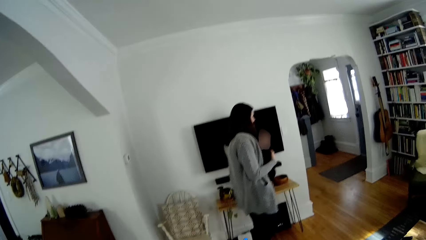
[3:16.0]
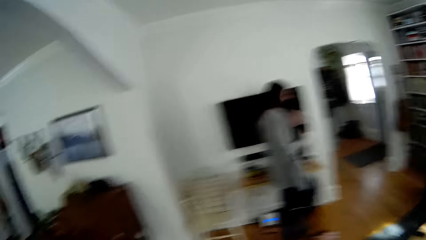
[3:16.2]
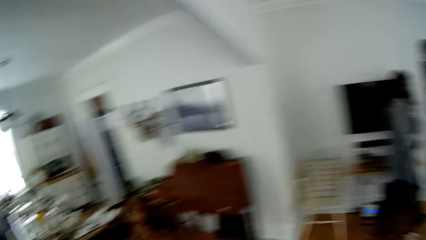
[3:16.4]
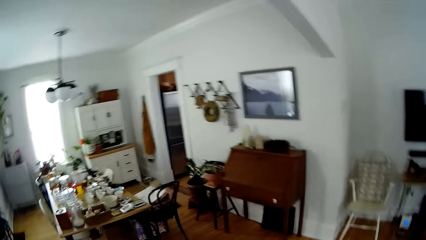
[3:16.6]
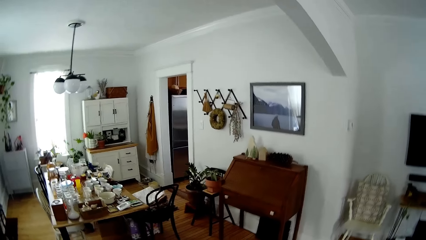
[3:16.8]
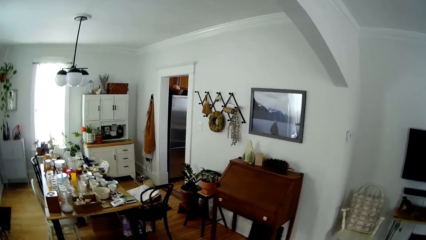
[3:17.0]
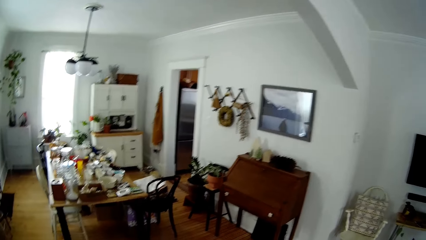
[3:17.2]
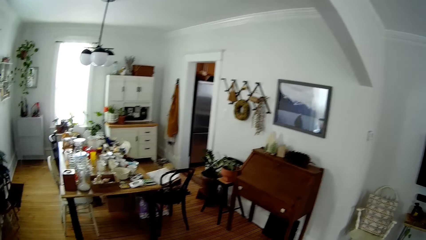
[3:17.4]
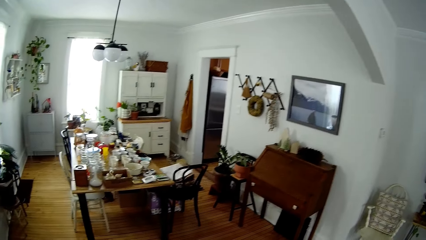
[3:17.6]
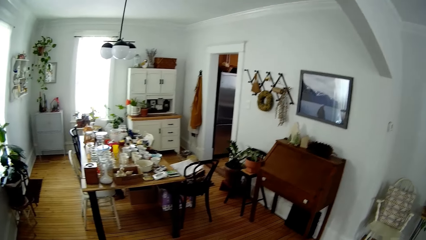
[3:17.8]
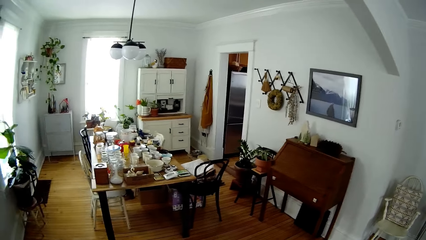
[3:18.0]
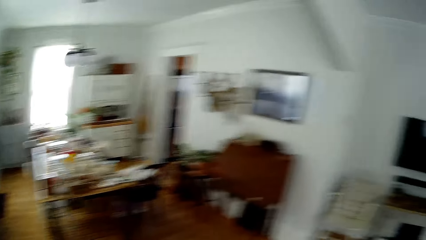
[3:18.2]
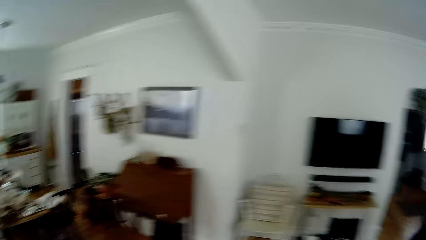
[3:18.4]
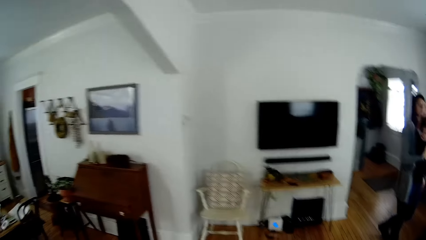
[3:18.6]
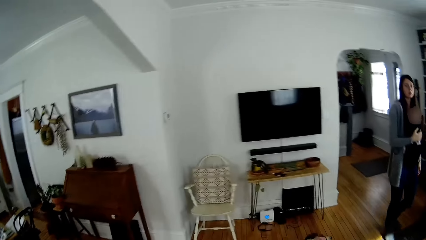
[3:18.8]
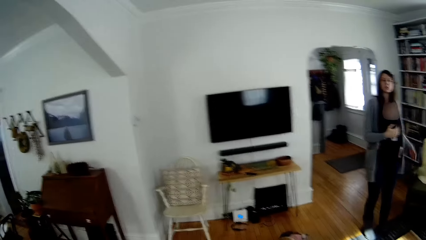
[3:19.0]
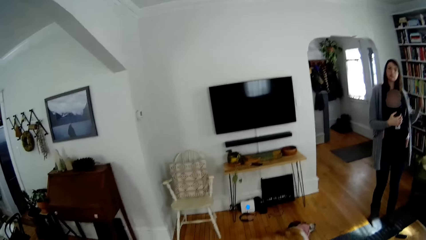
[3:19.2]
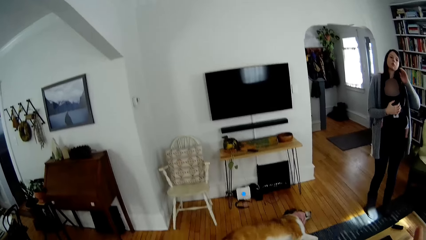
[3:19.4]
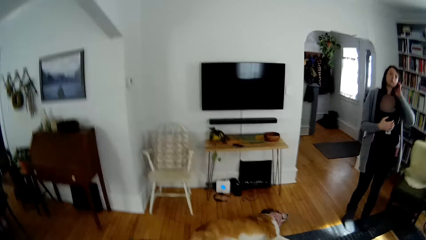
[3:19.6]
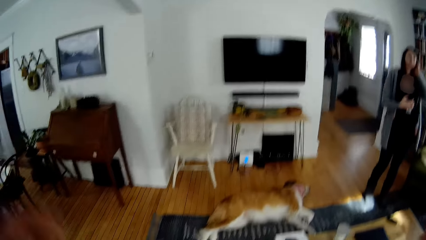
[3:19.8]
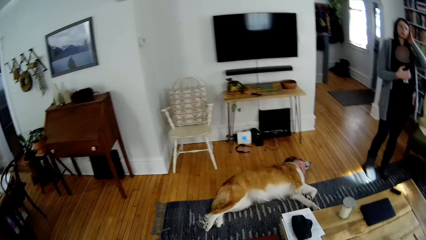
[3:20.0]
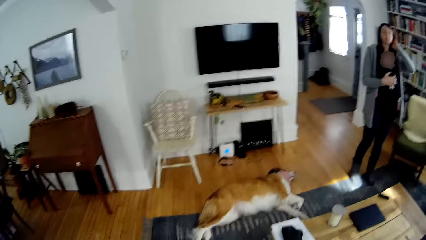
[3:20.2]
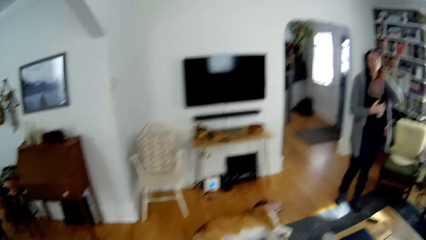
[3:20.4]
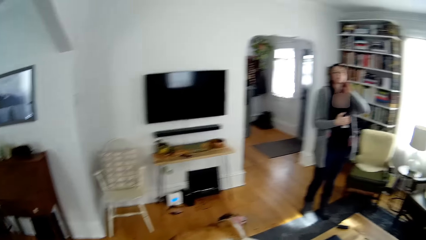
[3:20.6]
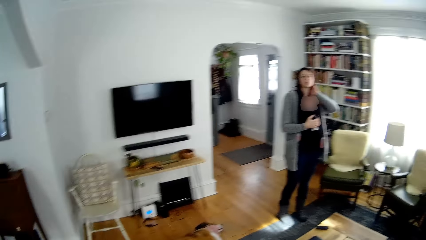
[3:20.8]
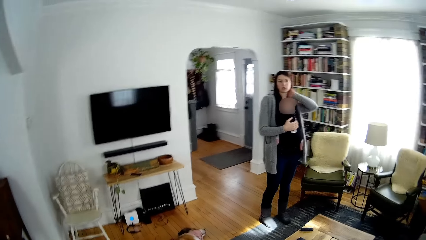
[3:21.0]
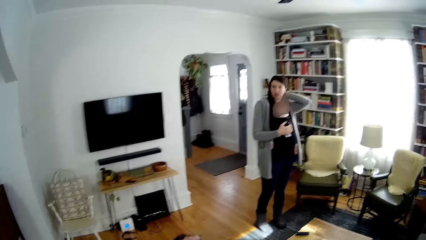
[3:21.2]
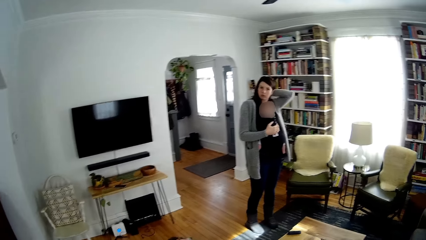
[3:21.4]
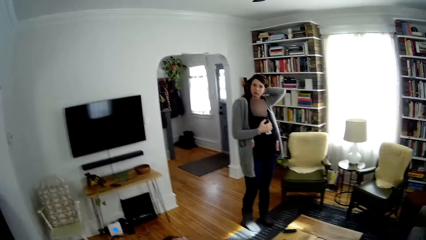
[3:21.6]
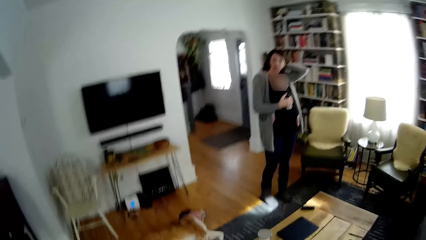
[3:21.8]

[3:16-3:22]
A person walks around the room and converses with the camera wearer.
